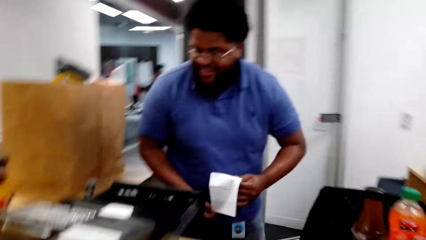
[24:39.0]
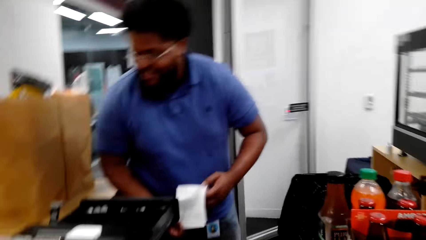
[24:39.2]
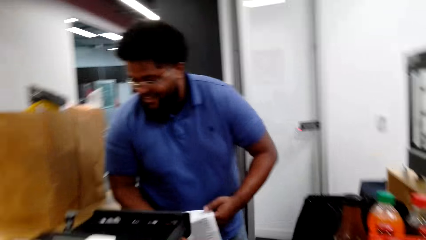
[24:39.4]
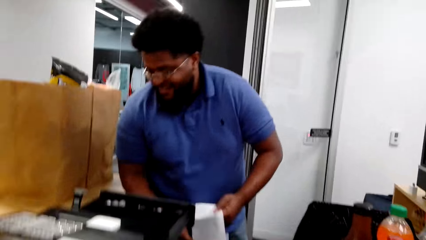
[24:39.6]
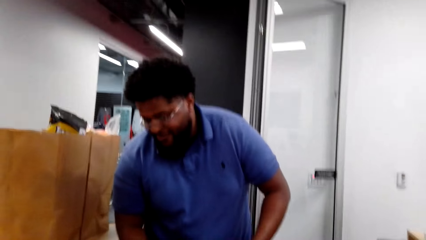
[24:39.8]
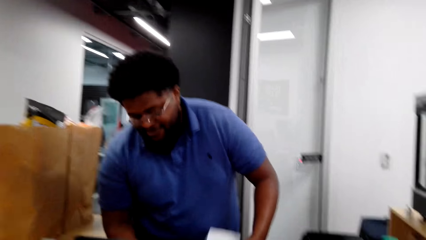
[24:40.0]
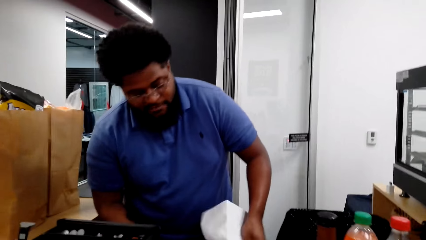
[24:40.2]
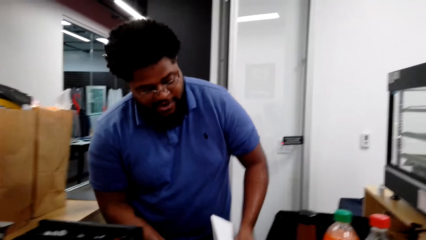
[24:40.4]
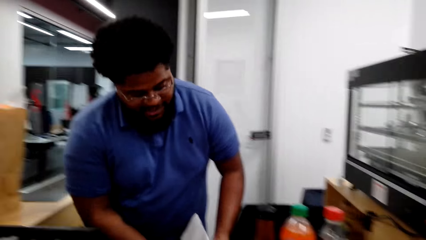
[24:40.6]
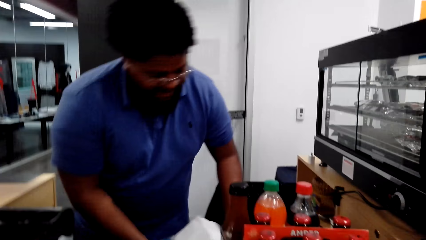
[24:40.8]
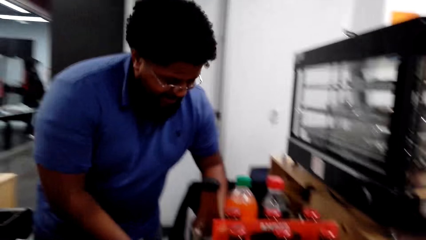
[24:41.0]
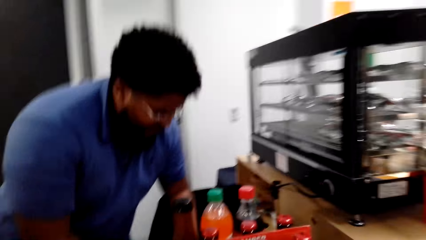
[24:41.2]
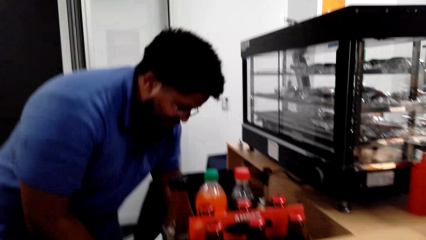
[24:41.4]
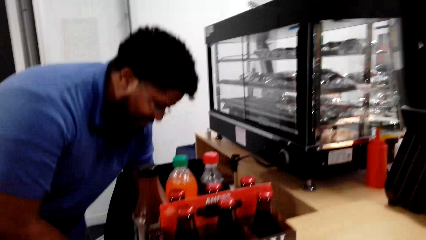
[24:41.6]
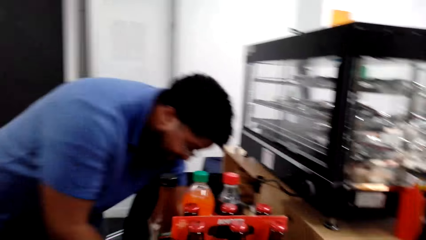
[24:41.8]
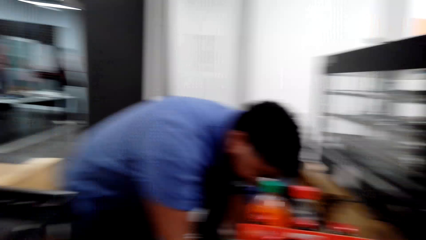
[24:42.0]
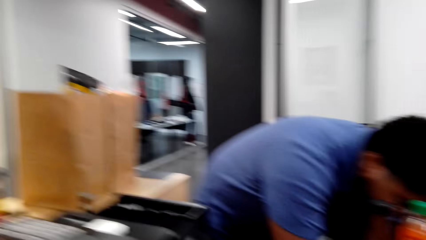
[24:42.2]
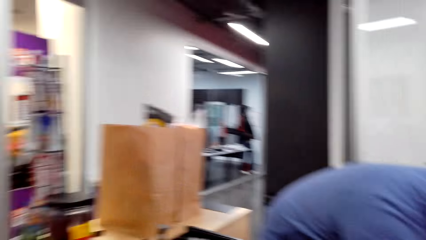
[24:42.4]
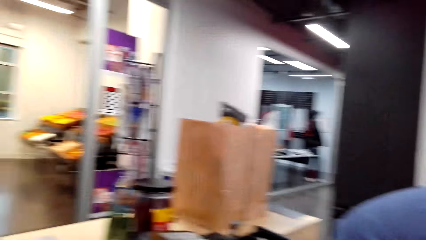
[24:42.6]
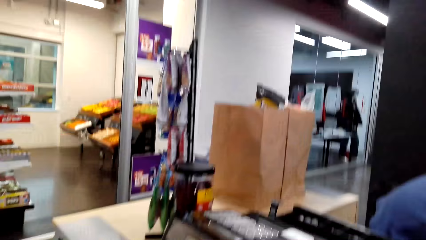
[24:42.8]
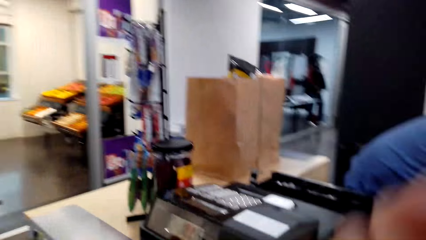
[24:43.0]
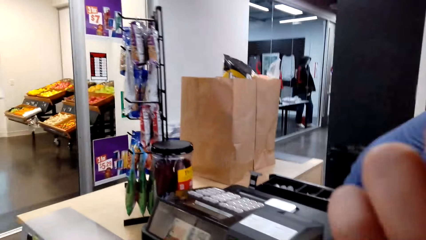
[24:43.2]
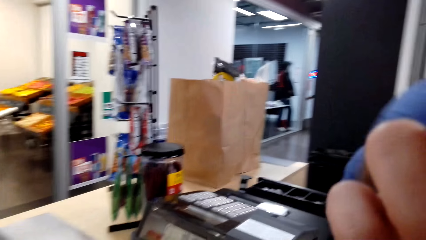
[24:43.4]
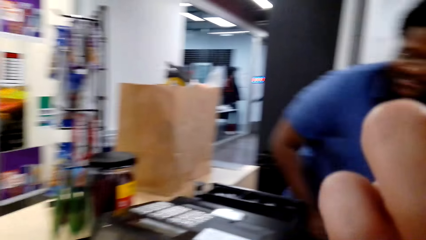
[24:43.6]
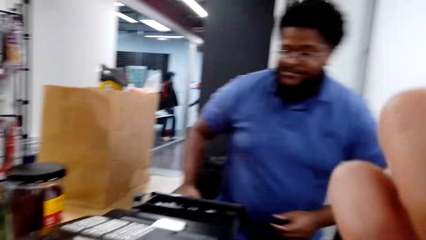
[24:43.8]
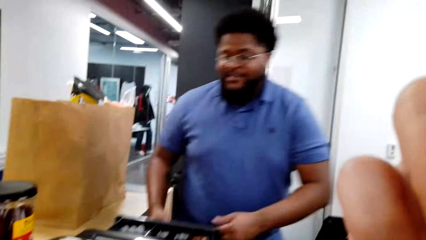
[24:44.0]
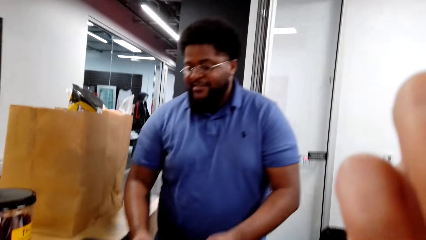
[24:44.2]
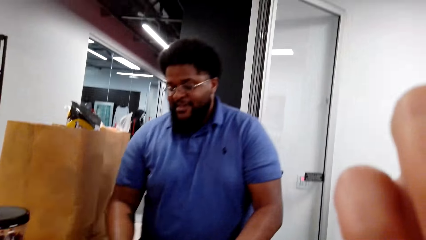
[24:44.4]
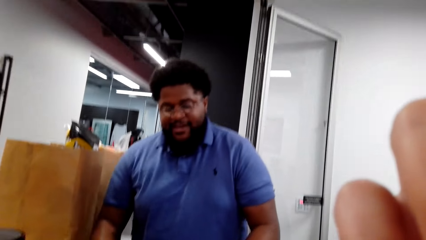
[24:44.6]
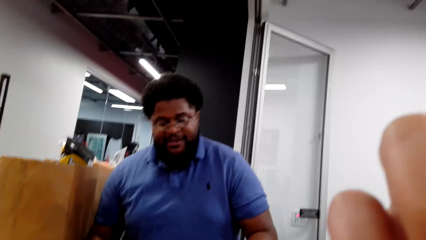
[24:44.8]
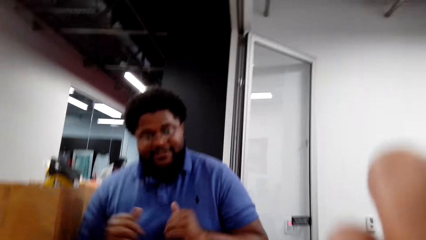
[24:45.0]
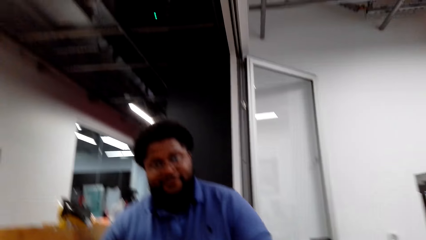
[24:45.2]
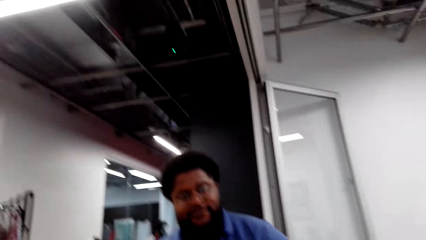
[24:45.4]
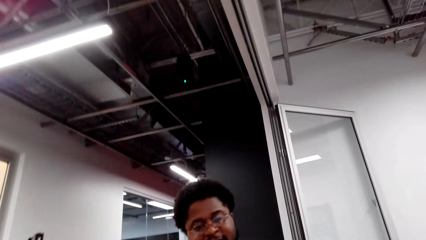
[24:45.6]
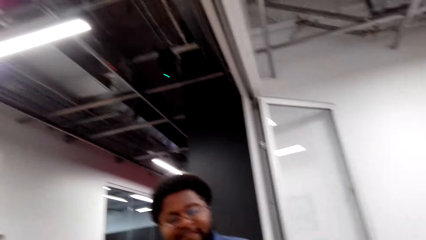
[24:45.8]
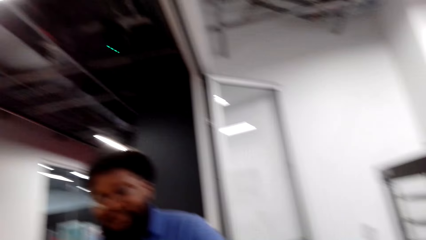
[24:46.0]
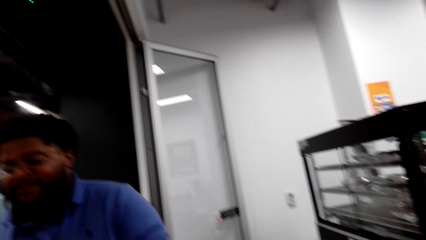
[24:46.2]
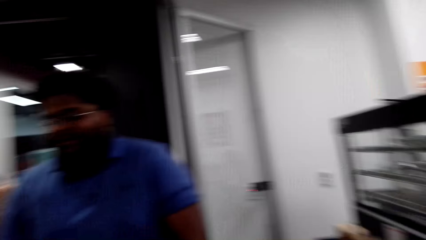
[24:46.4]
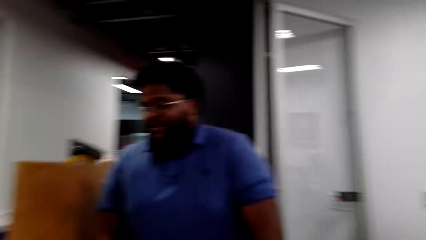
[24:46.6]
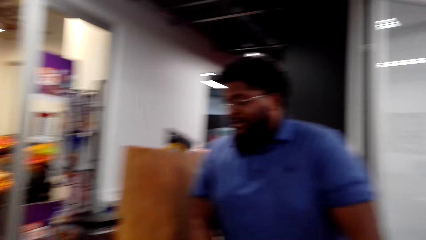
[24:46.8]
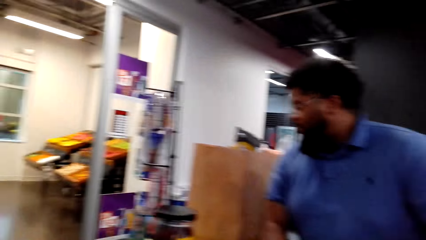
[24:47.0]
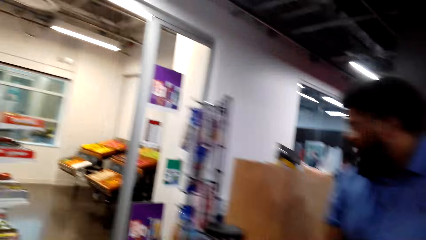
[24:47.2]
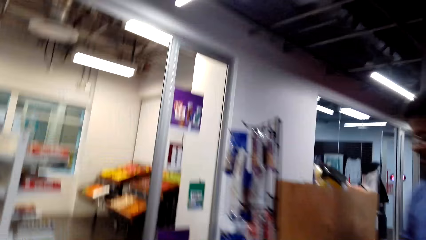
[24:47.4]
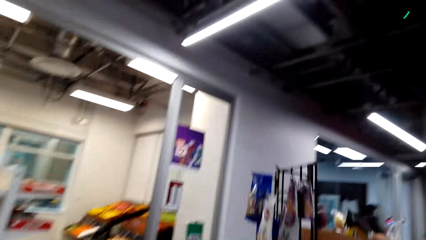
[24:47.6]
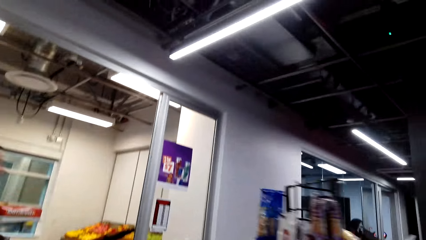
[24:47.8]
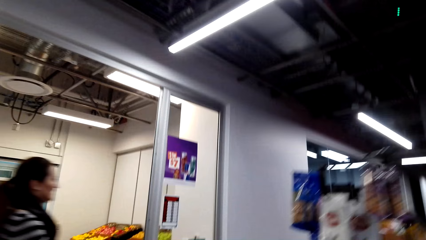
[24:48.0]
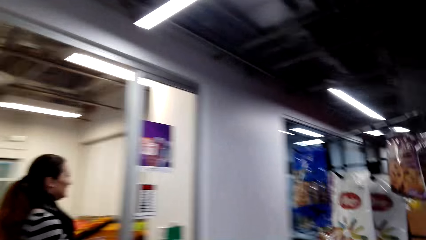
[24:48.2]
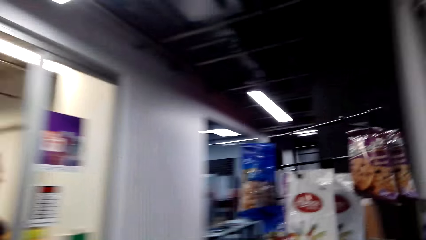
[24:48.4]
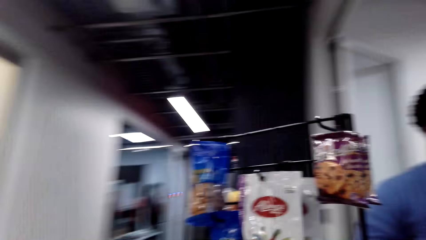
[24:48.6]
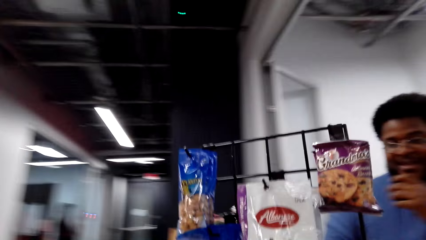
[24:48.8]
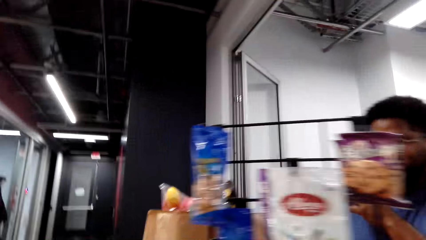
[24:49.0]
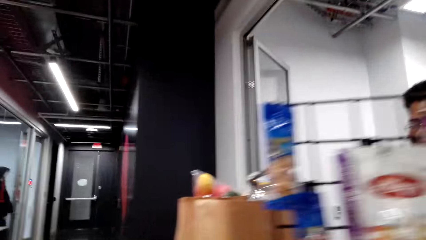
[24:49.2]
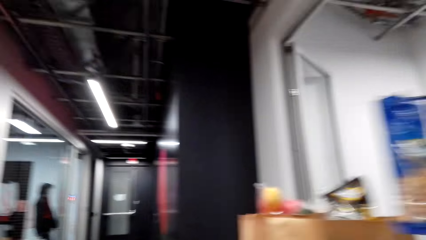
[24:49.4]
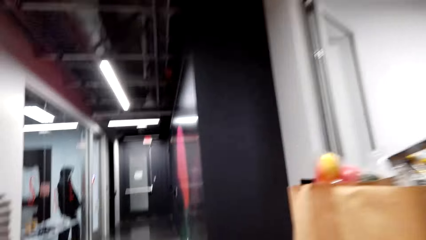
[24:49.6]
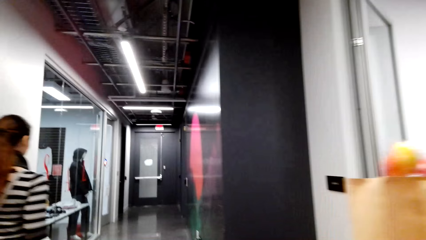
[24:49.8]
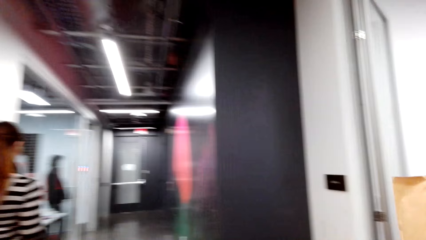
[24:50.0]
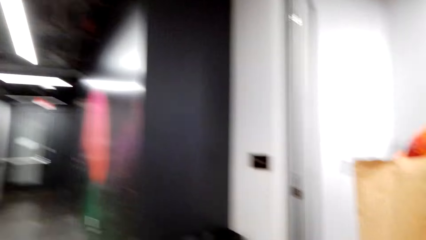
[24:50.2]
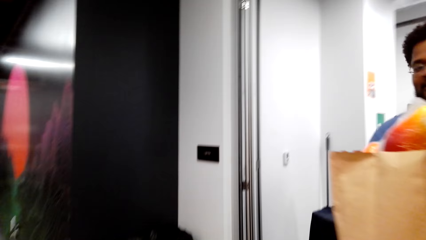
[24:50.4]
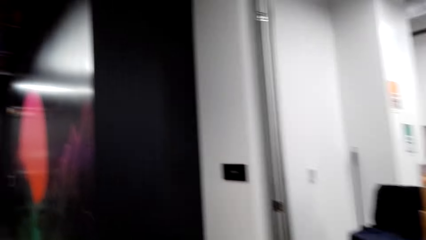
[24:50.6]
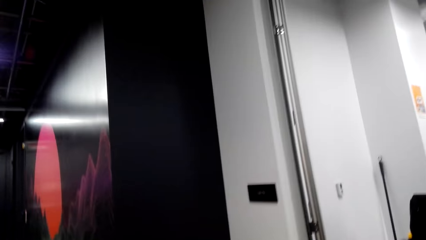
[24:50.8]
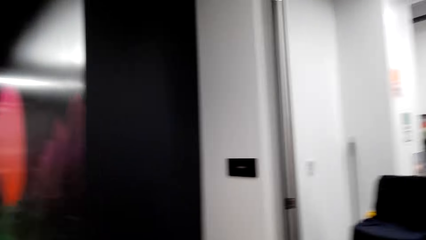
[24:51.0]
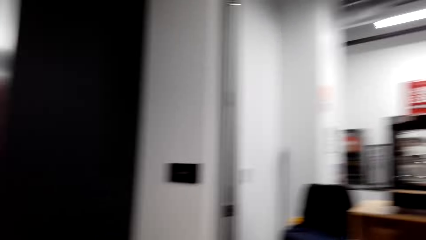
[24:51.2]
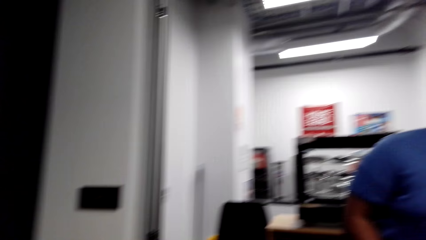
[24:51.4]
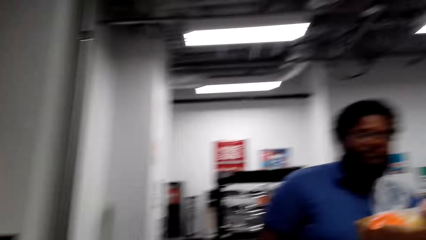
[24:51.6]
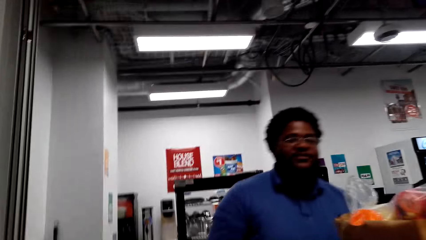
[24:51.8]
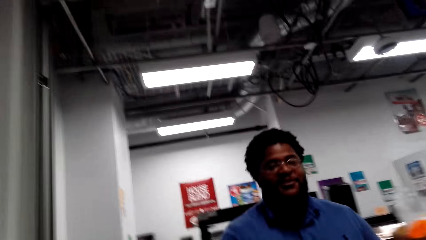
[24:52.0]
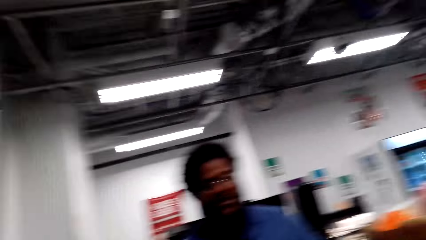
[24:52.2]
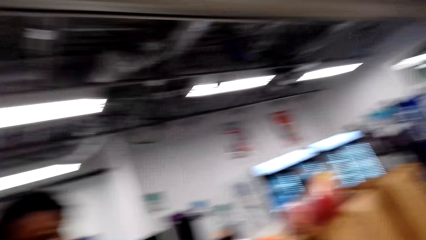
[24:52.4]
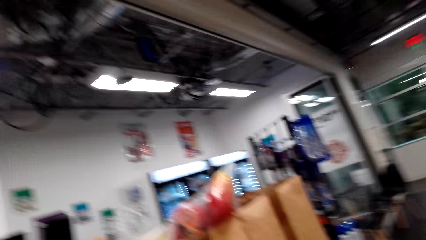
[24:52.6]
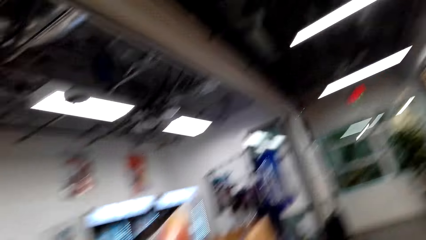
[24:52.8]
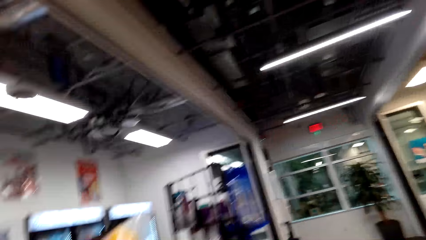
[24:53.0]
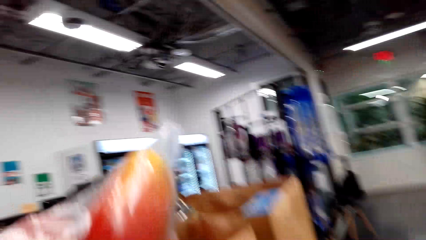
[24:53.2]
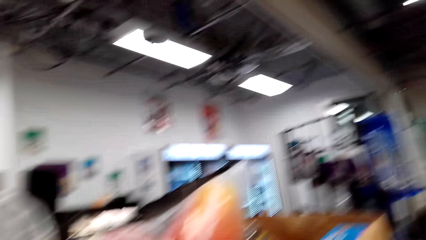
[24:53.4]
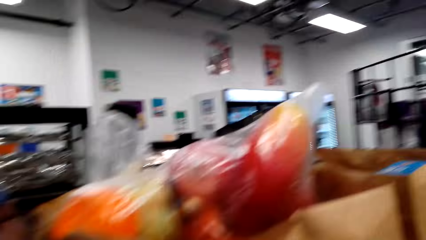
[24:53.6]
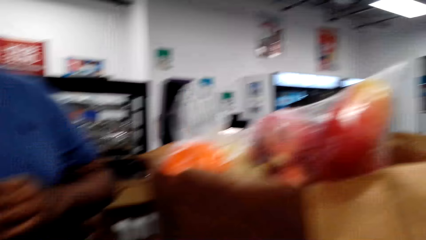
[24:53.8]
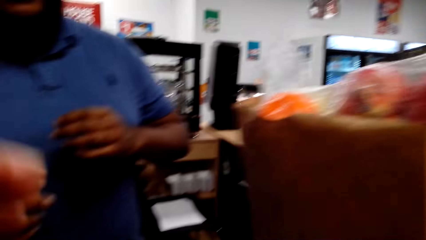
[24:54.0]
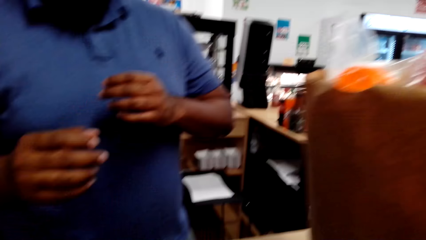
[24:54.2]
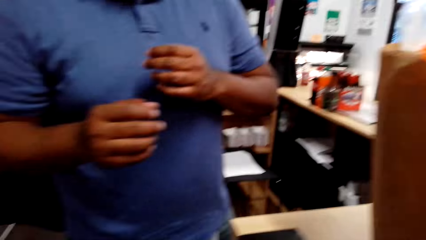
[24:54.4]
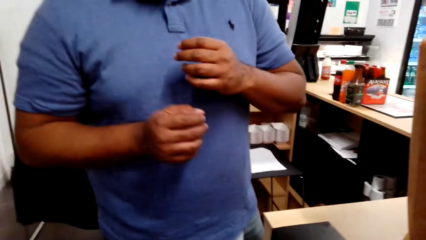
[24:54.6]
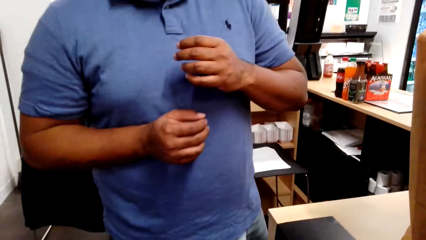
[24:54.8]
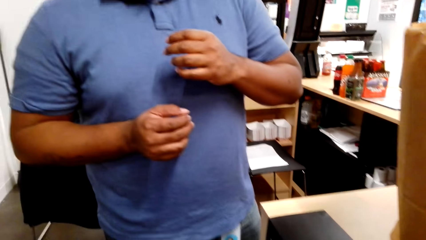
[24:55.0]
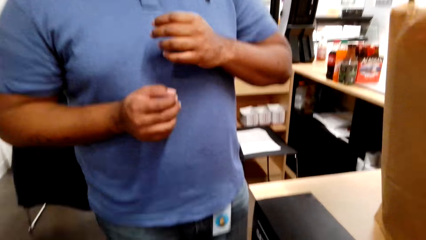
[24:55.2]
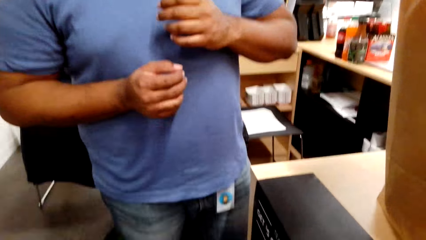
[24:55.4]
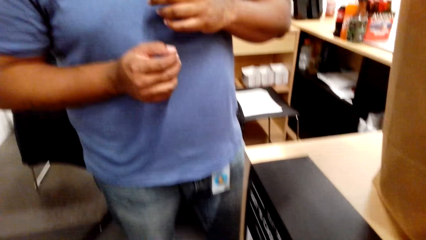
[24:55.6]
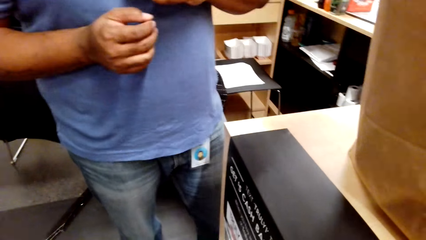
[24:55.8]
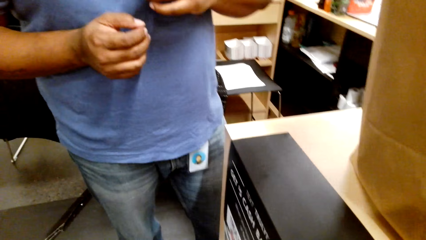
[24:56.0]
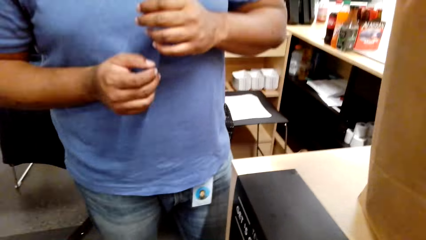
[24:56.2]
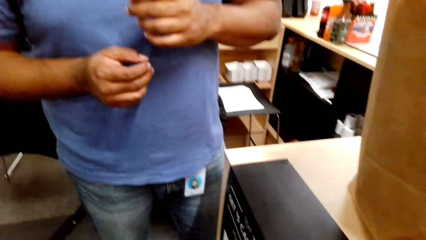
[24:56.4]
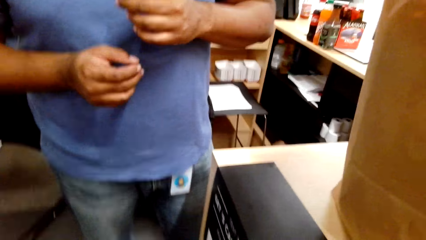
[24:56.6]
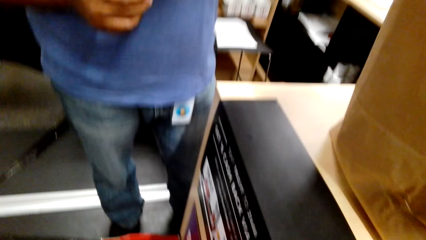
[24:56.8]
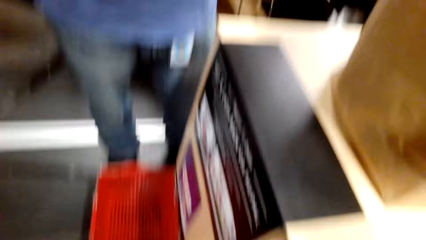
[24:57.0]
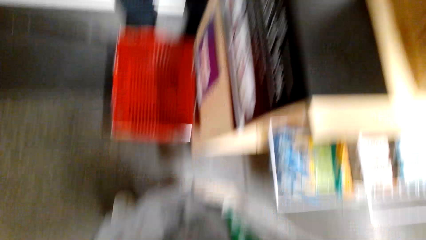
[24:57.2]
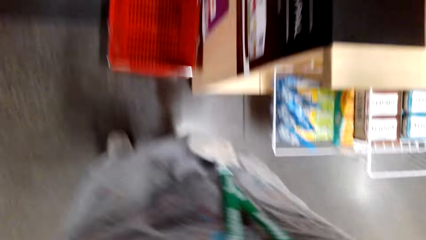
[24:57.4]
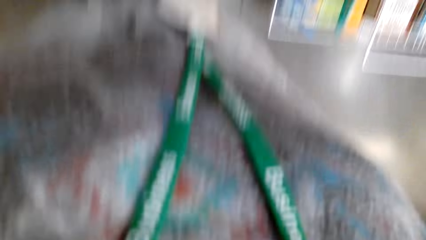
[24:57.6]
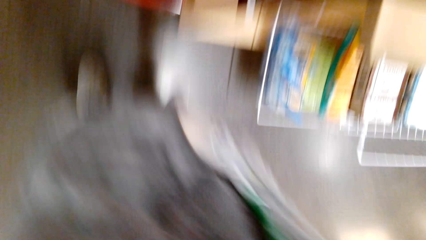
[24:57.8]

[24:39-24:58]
The camera wearer looks around. The cashier puts the paper in the shelf. The camera wearer fixes the camera. The cashier closes the cash register machine and interacts with the camera wearer. The camera wearer walks in the supermarket. The lady walks in the supermarket. The camera wearer gives the camera to the cashier.
